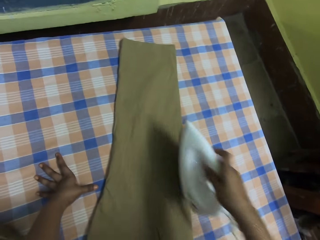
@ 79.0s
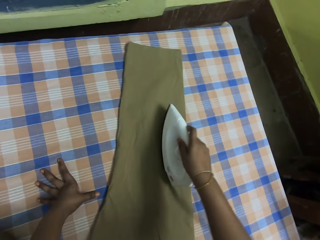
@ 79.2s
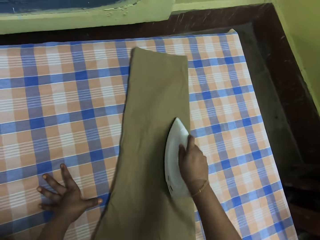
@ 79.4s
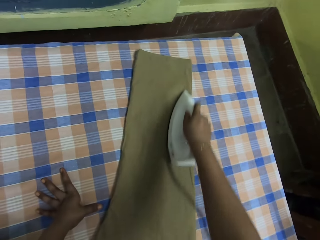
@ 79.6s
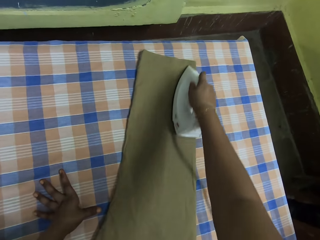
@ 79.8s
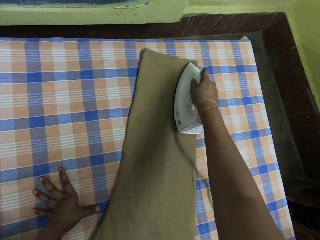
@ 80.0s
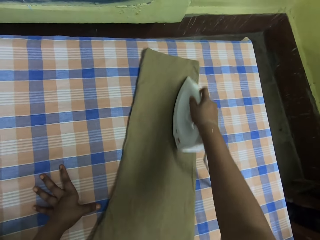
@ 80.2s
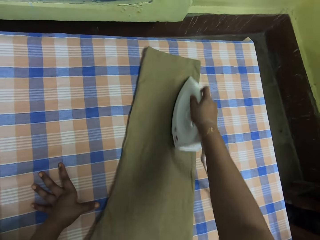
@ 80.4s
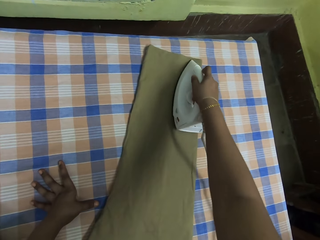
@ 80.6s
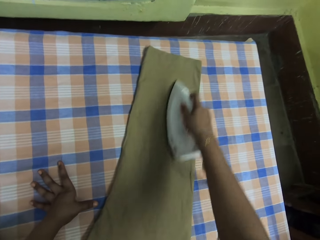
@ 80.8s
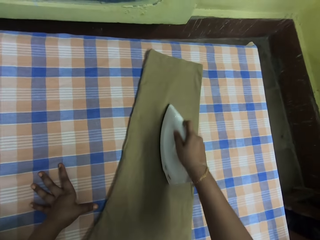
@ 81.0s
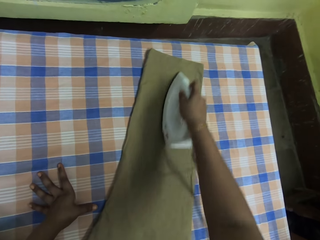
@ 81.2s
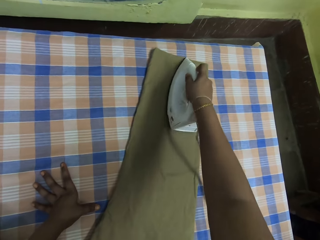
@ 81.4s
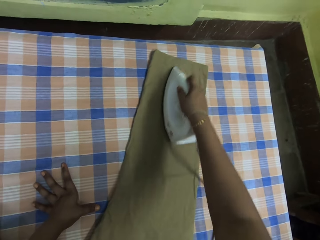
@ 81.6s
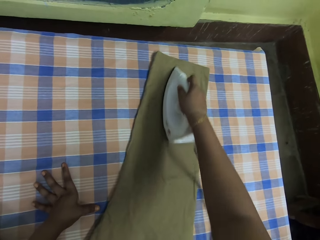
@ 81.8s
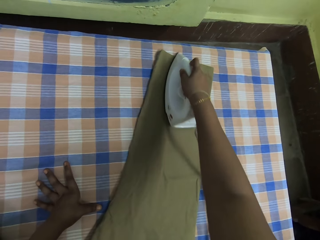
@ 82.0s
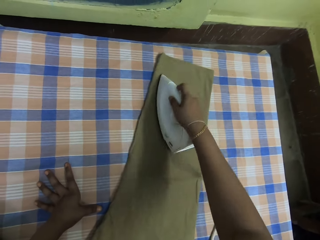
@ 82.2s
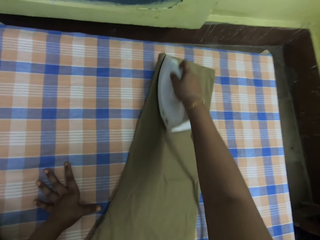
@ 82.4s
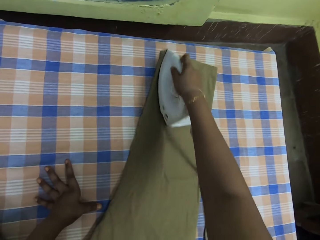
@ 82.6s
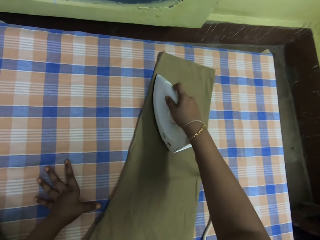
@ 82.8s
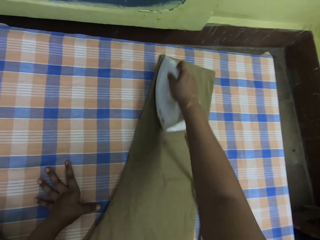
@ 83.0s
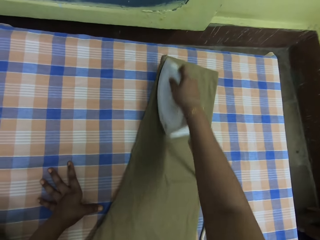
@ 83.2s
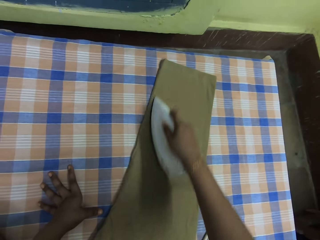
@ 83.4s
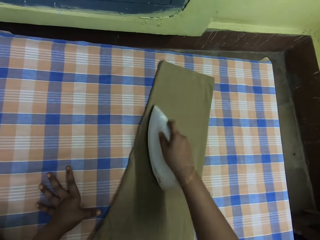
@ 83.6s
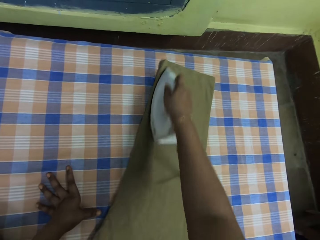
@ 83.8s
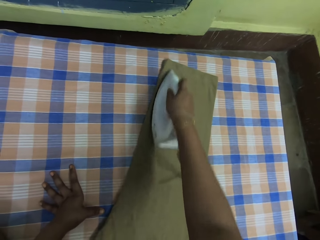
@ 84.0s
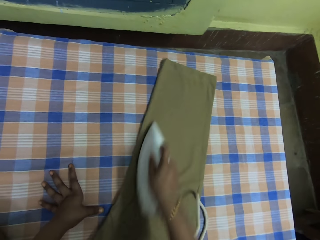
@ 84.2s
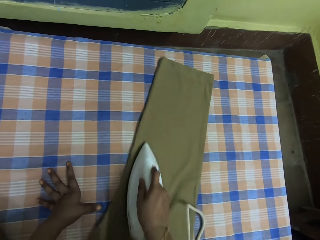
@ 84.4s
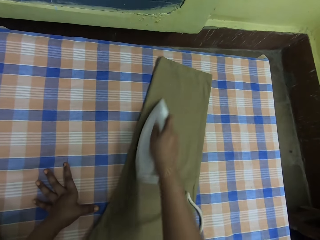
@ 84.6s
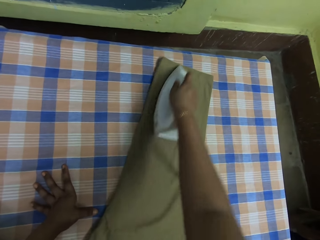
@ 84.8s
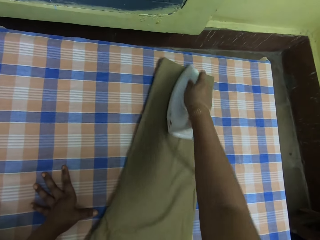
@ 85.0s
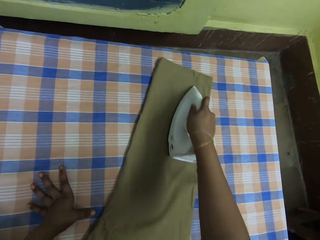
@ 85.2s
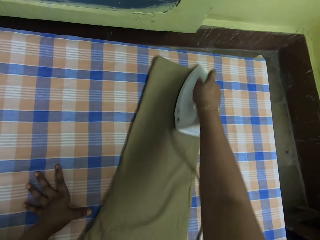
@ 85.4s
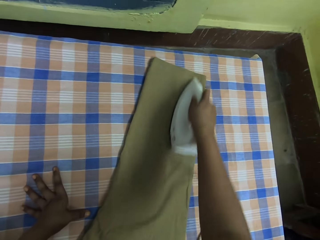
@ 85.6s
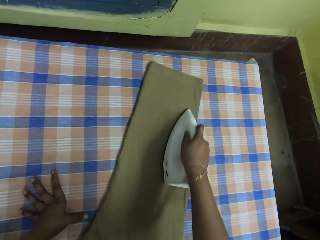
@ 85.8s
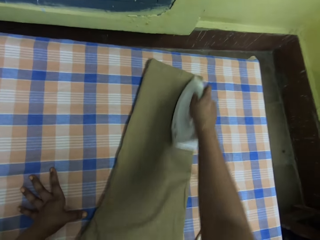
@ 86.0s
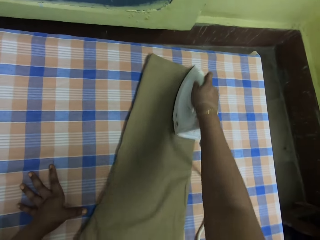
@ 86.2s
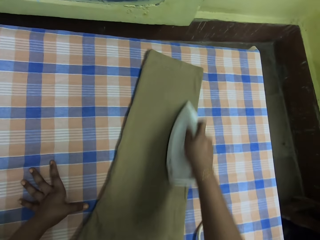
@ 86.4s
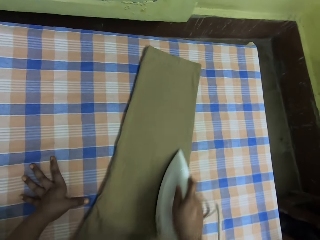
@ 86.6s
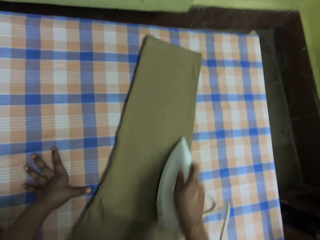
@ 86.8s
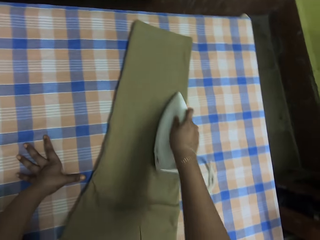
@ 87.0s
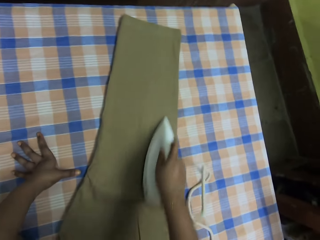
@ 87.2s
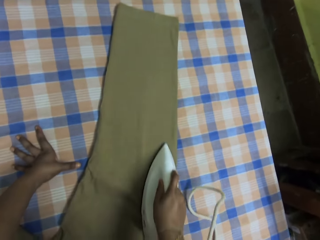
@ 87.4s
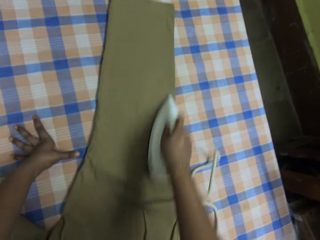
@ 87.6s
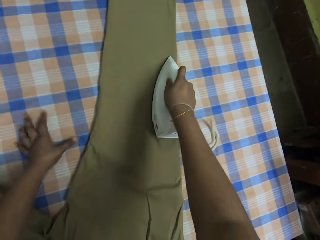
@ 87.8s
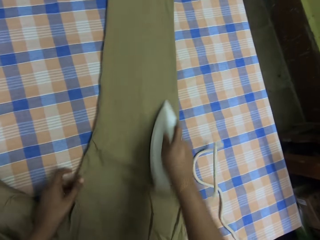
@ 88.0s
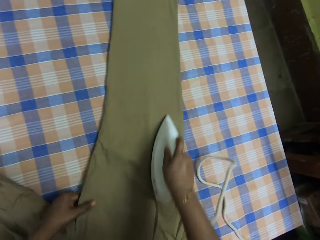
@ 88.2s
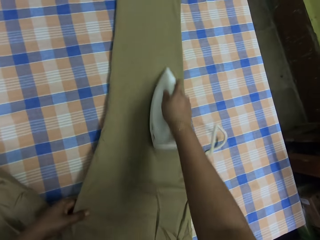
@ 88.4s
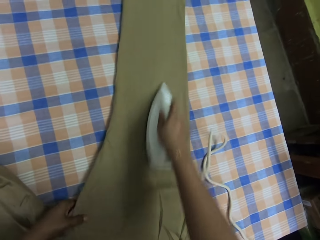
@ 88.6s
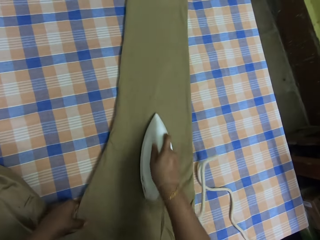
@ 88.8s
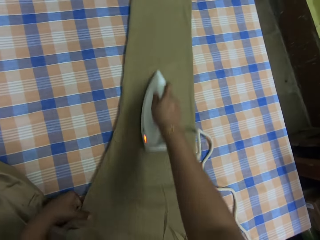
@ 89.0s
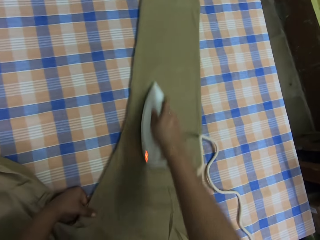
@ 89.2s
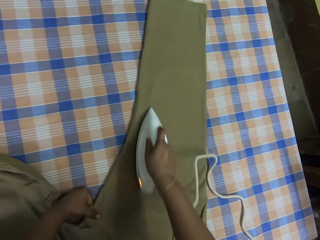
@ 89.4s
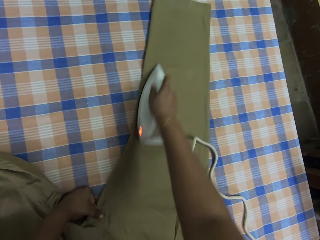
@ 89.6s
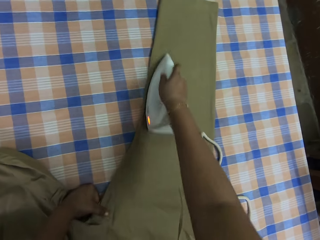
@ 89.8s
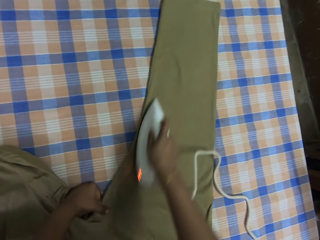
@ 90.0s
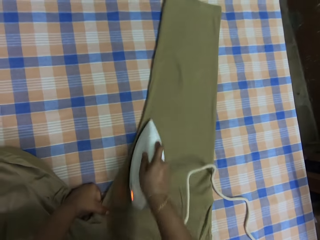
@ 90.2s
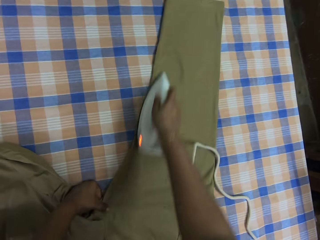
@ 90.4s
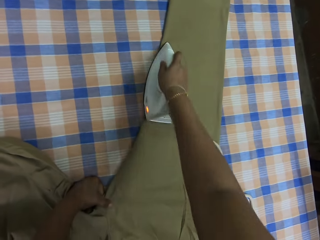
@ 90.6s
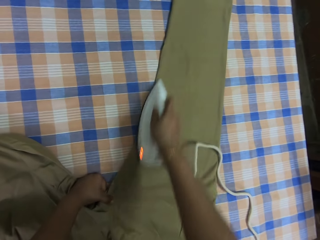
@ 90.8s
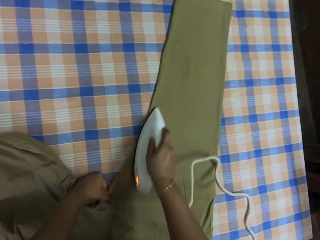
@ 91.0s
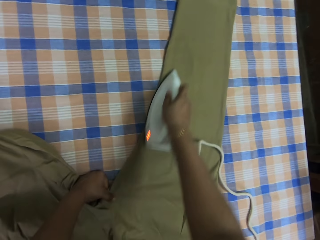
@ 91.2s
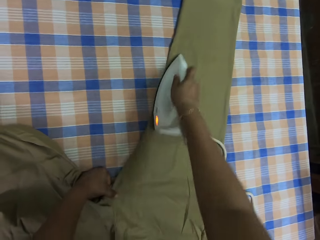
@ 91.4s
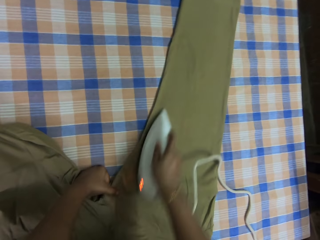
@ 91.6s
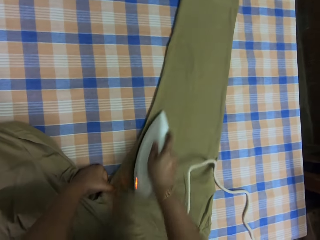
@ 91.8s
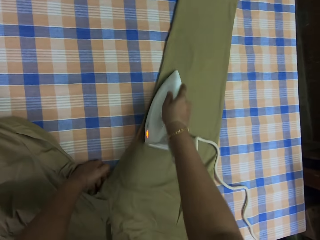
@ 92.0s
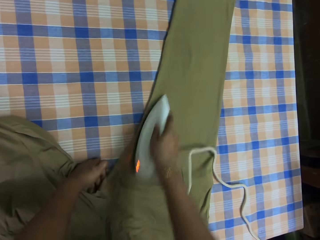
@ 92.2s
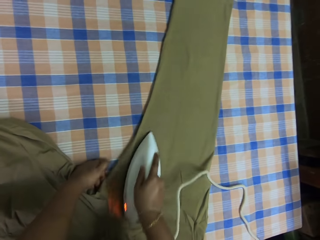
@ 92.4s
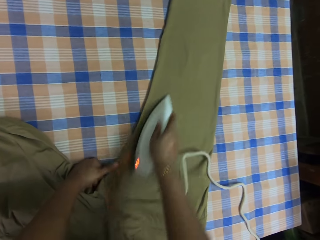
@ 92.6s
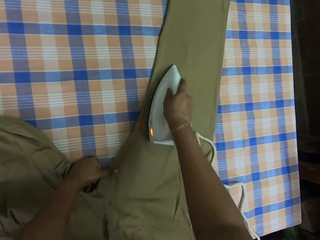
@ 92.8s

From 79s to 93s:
The camera wearer irons the trousers with an iron box. They iron the trousers with the iron box again. They hold the trousers. They iron the trousers with the iron box.

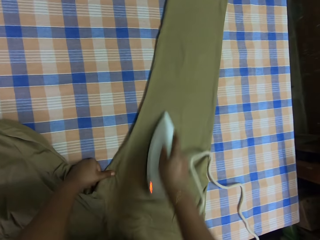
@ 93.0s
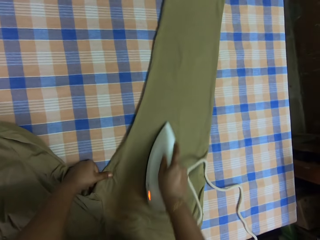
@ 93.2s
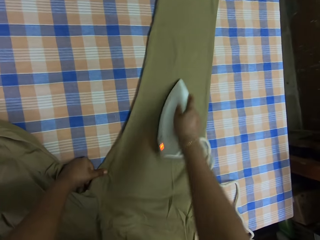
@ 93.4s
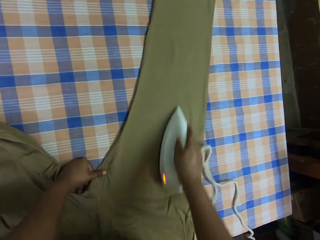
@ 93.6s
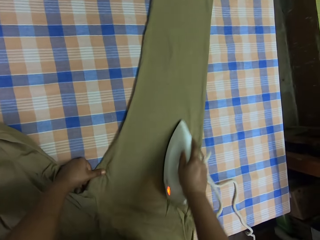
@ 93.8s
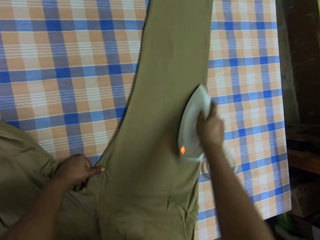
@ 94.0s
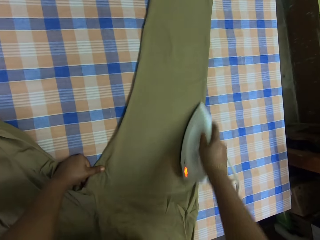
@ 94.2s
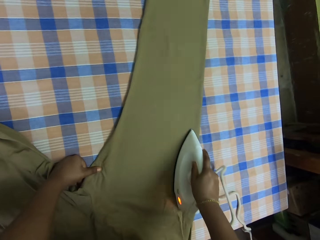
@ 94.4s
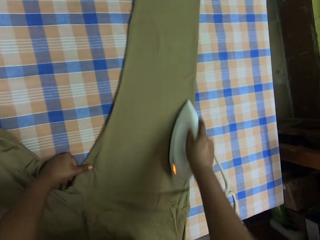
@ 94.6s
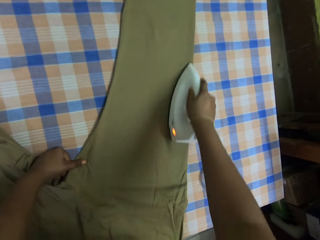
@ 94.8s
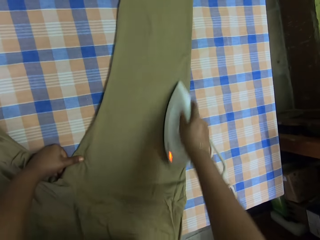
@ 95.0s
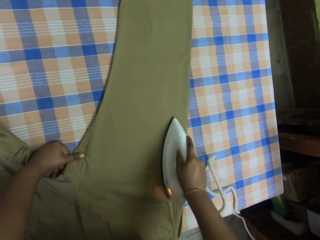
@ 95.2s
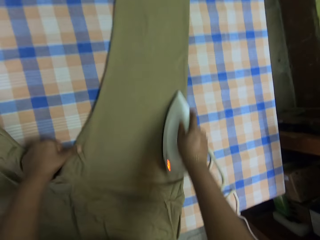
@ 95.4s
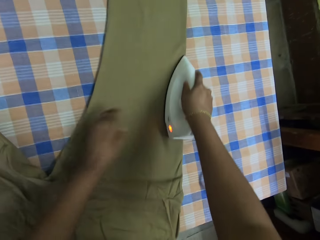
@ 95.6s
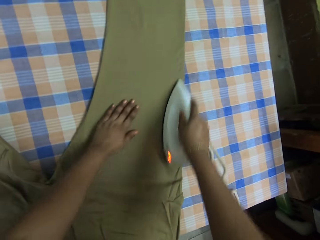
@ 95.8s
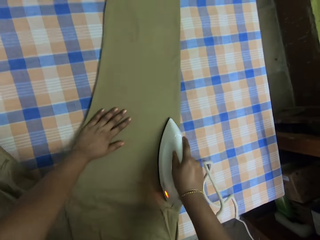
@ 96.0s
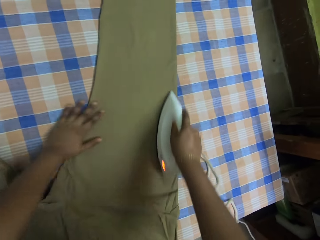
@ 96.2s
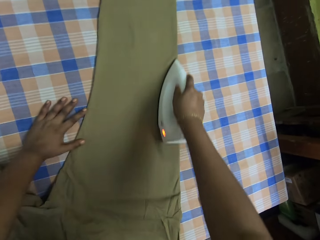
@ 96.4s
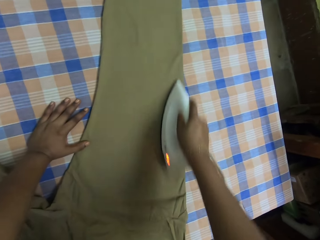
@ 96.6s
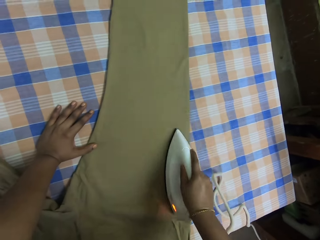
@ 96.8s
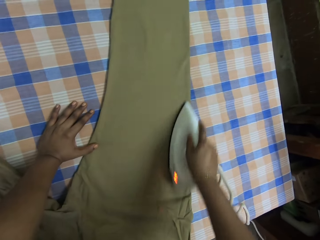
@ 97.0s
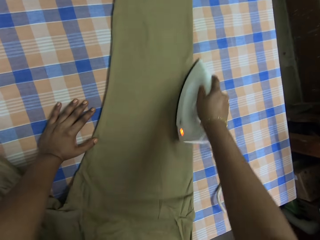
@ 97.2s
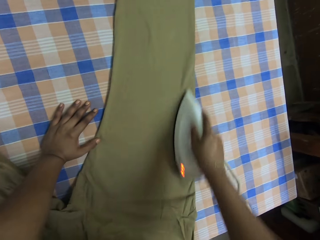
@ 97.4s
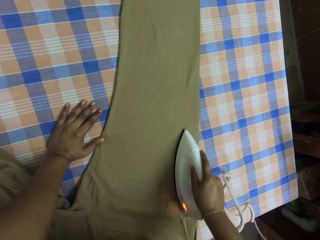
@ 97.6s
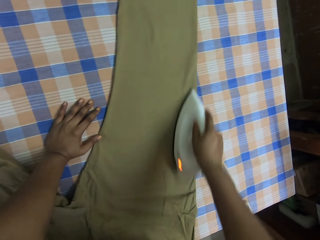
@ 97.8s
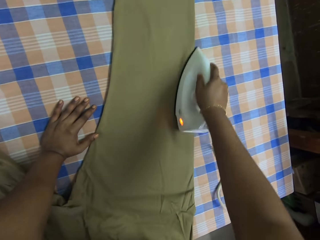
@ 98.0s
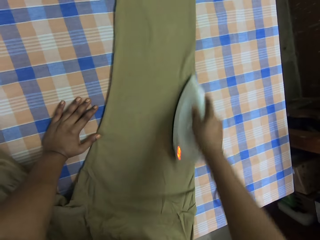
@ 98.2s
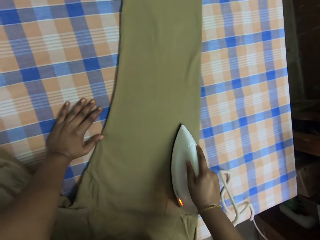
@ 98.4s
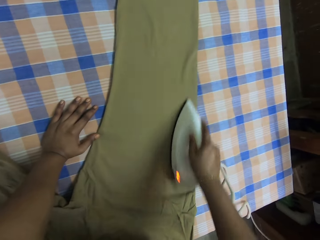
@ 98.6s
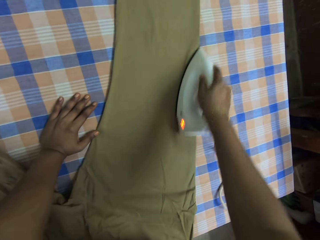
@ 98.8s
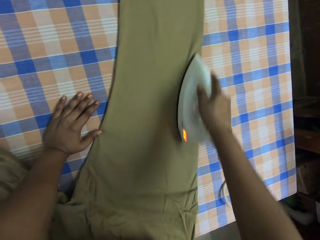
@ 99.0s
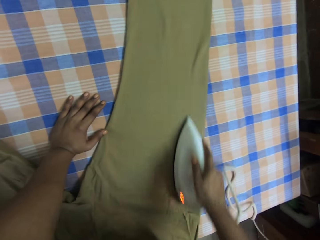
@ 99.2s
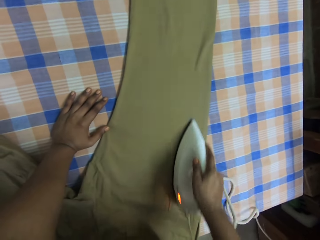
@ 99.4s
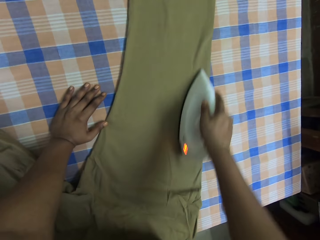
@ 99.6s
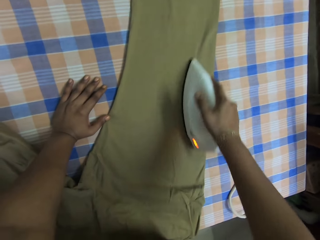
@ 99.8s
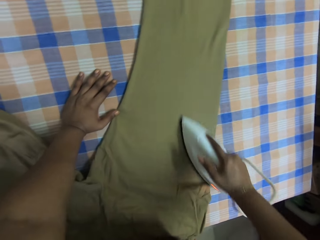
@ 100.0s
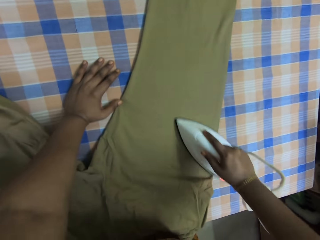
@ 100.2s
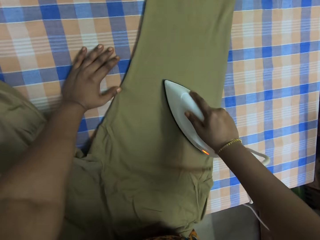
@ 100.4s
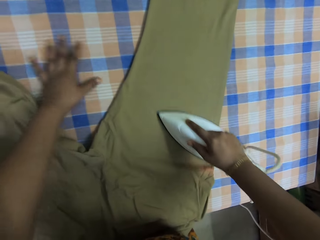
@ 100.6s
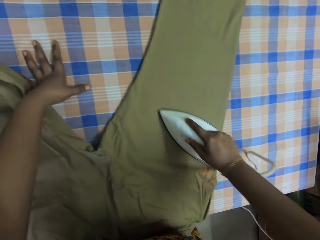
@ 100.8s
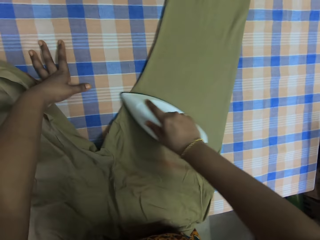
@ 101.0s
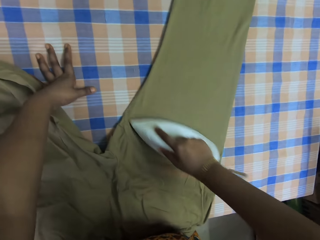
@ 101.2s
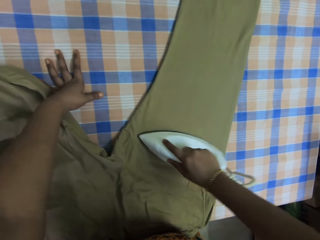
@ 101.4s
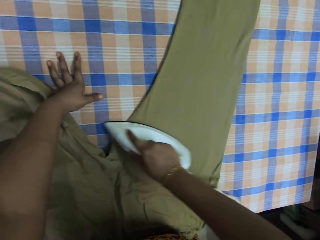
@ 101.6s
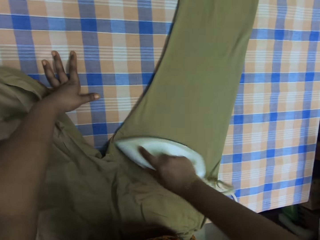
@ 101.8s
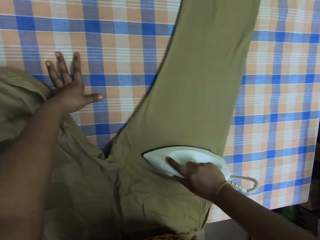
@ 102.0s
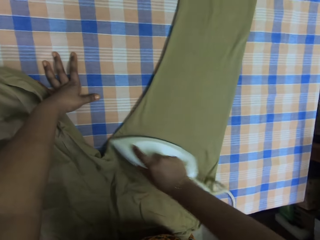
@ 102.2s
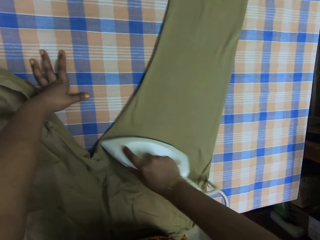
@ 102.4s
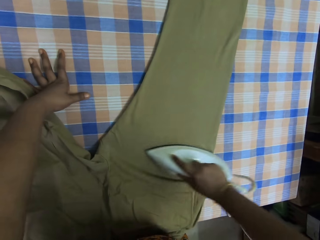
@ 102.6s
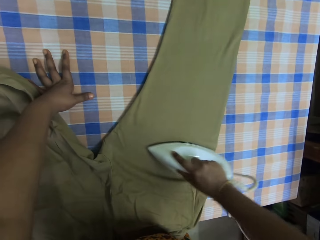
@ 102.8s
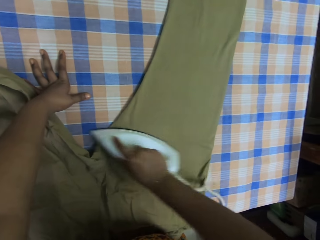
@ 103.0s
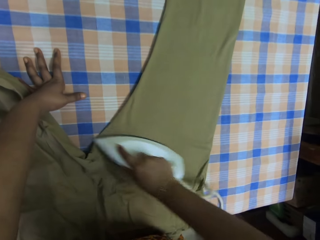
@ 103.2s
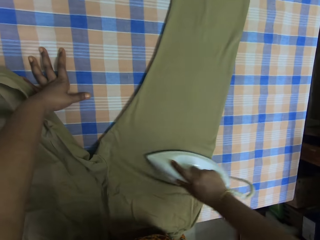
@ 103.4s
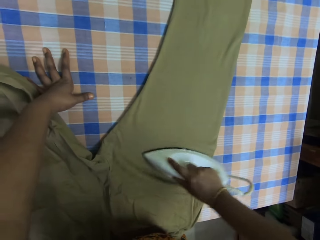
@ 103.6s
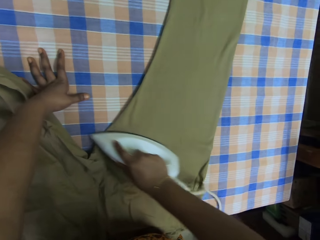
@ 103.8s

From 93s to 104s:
The camera wearer moves the left hand on the trousers. They iron the trousers with an iron box. They iron the trousers with the iron box again.
